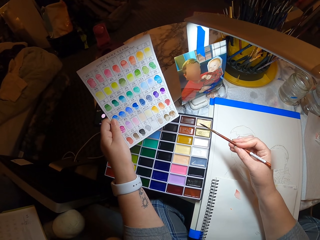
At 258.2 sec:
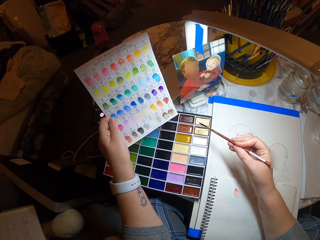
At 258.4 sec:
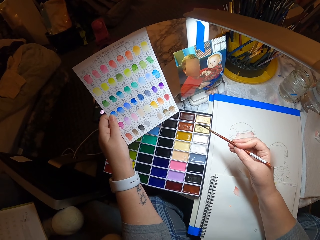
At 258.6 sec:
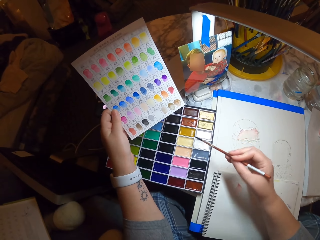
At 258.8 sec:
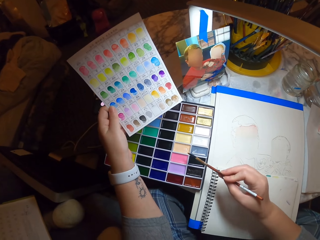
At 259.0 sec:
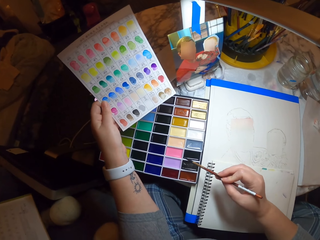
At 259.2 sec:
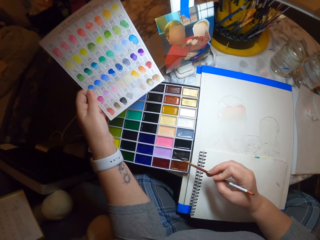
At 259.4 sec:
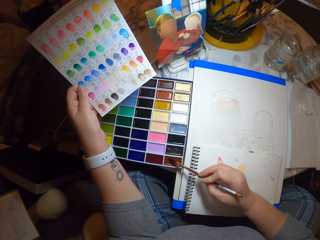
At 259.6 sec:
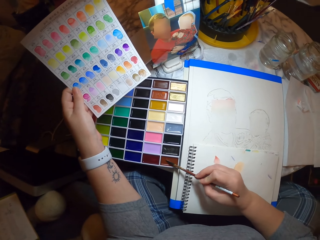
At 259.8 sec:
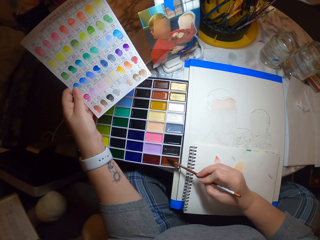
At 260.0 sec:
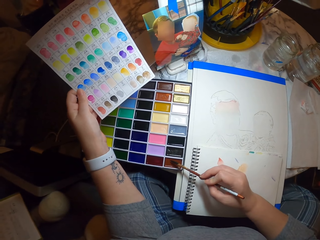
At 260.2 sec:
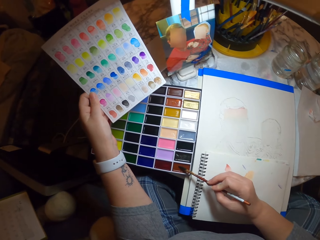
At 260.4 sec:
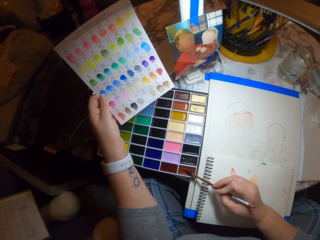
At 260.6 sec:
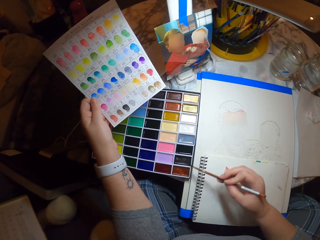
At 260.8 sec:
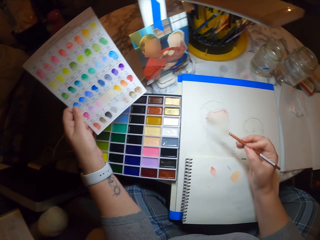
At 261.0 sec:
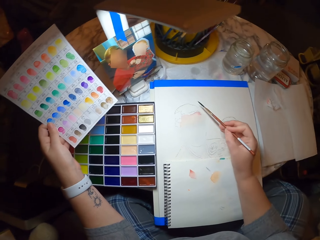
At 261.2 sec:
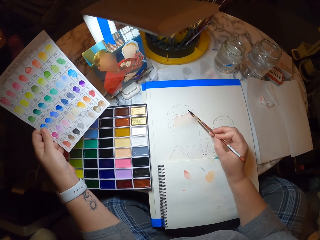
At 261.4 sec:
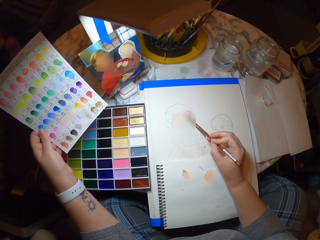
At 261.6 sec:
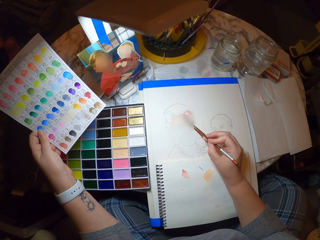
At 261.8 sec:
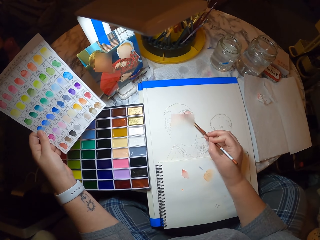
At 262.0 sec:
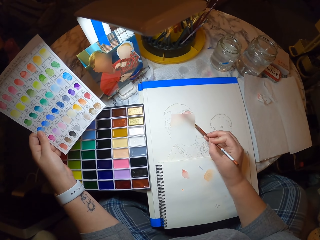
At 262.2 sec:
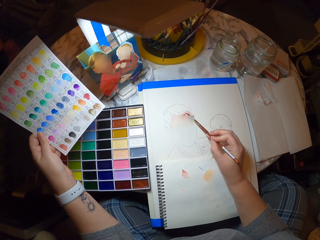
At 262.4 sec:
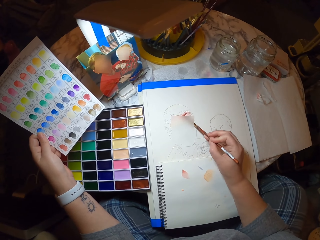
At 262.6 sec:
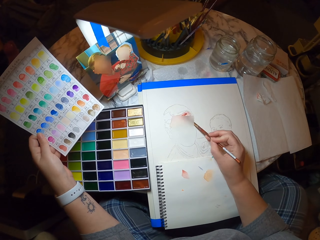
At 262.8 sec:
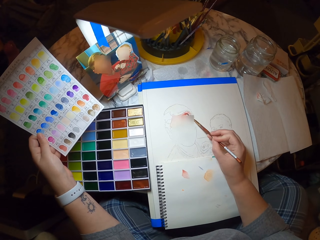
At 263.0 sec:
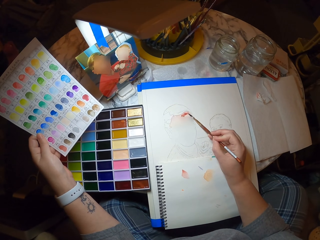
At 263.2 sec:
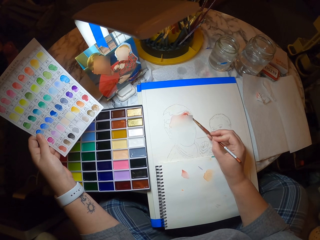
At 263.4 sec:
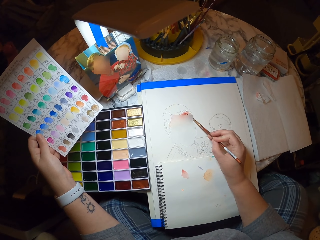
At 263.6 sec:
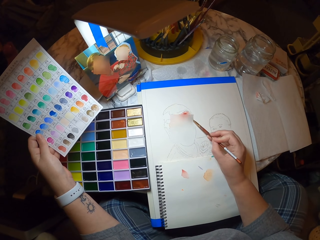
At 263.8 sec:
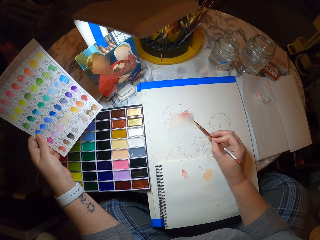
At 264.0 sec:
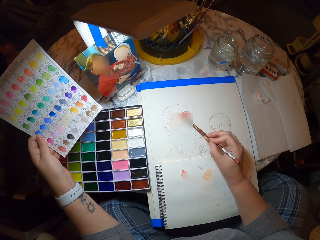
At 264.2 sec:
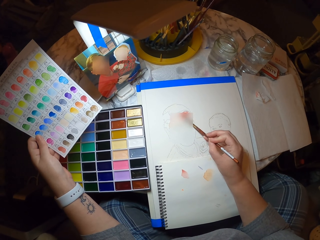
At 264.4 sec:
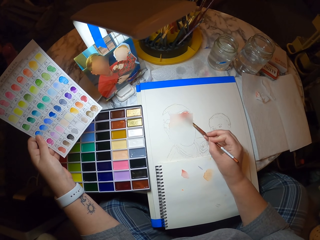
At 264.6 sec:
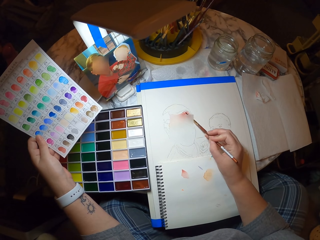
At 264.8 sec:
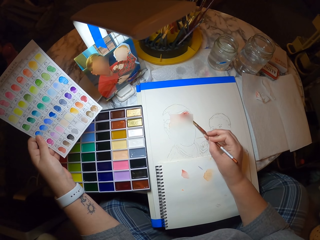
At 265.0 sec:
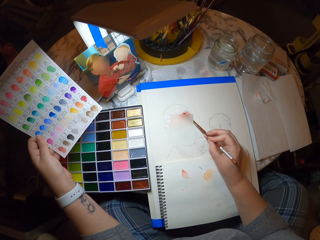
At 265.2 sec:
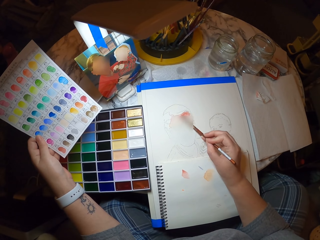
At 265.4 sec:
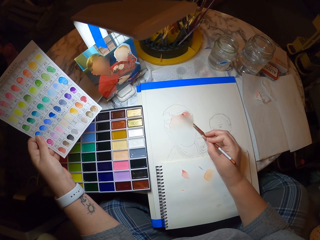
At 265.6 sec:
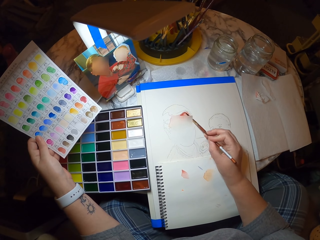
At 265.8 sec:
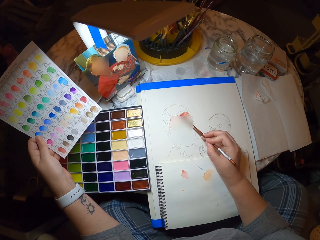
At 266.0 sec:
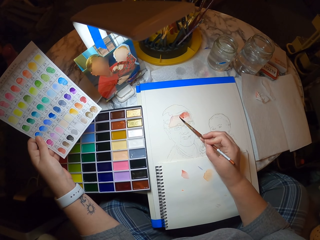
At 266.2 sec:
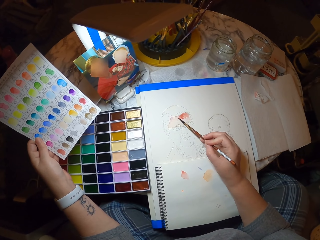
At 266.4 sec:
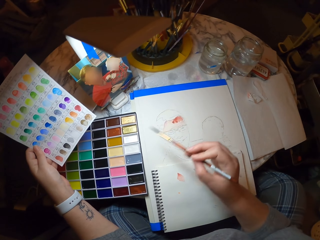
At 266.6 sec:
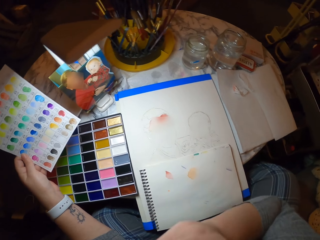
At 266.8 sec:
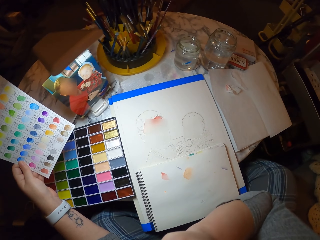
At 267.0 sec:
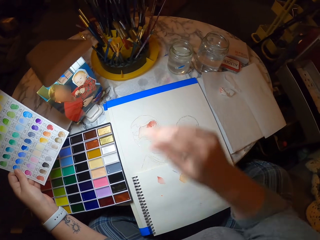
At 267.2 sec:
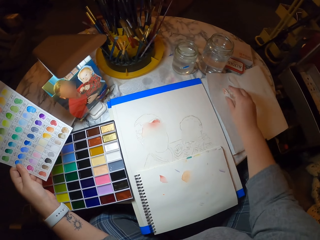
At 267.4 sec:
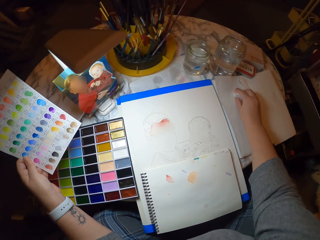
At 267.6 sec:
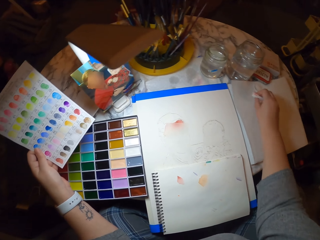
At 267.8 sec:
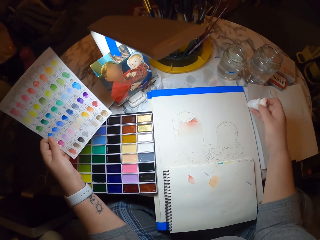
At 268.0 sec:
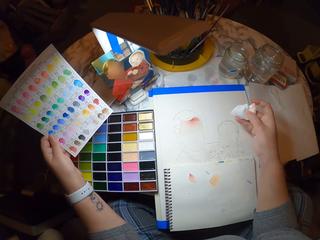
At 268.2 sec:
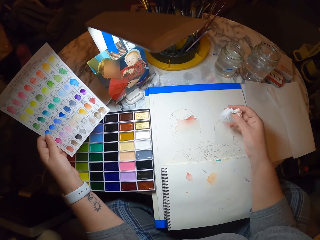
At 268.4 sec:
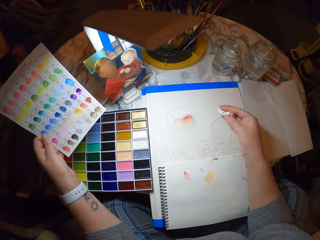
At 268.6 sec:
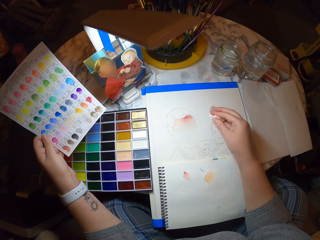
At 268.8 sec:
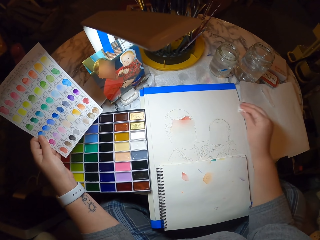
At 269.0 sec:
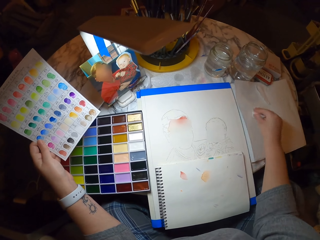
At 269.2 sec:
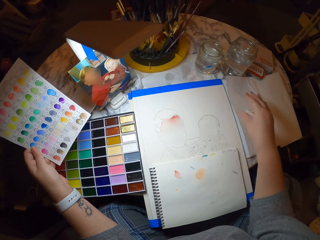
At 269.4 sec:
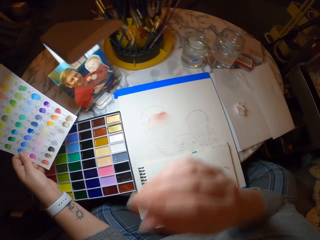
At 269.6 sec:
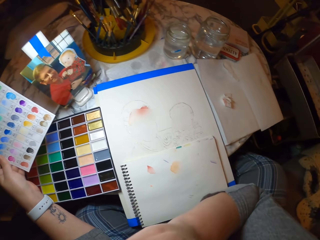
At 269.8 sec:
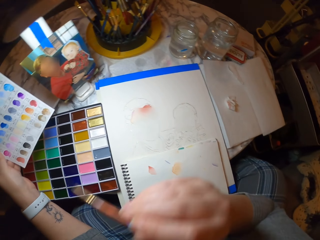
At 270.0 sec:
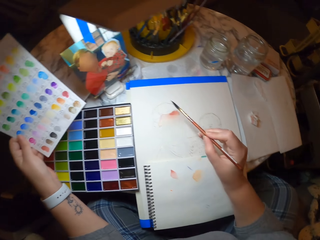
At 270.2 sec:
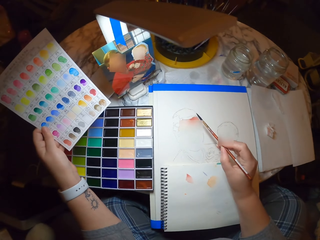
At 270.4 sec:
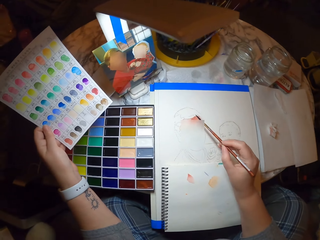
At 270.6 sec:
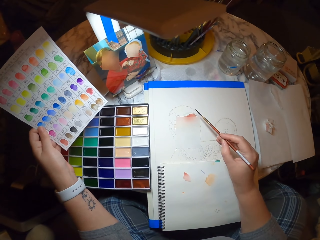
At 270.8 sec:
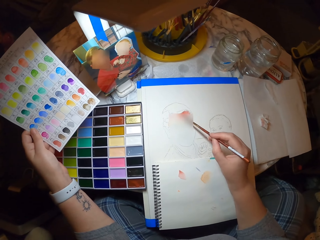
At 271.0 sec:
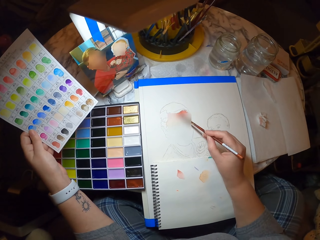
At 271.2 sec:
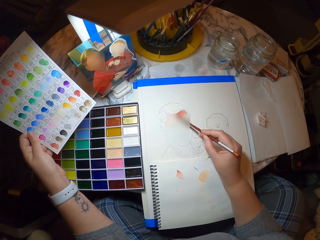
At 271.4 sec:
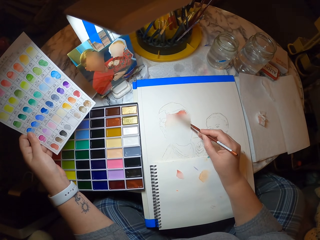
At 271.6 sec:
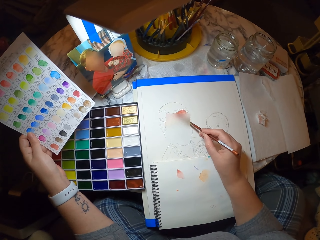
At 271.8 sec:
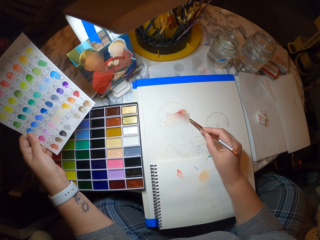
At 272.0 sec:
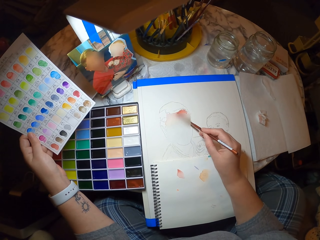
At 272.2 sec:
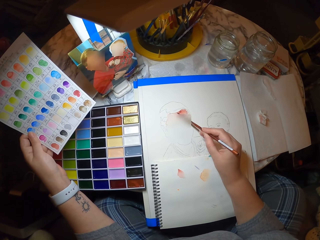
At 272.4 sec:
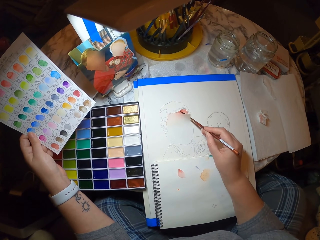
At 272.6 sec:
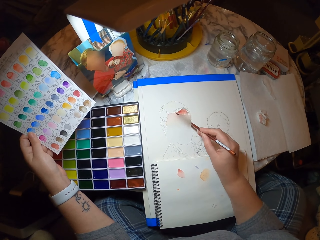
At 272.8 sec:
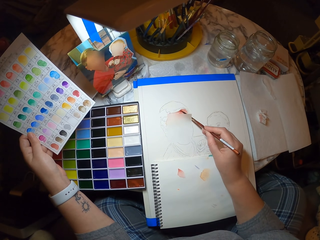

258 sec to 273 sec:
The camera wearer applies color on the paint brush. He paints on the book. He holds the paint brush with his mouth. He picks up a tissue from the table. He puts the tissue on the table. He takes the paint brush from his mouth. He paints on the book.

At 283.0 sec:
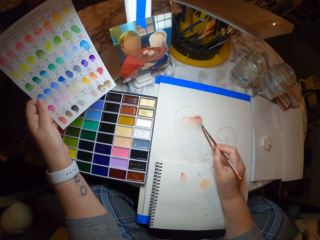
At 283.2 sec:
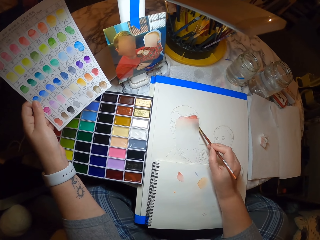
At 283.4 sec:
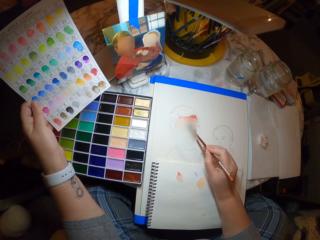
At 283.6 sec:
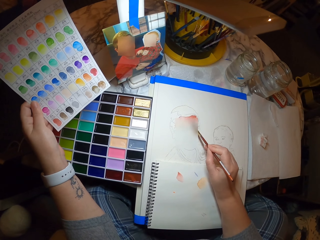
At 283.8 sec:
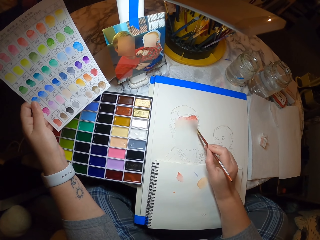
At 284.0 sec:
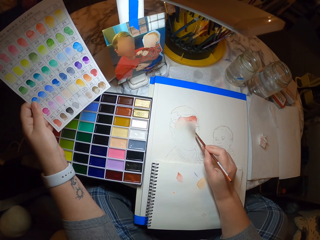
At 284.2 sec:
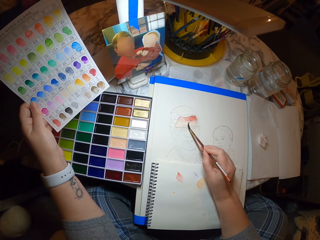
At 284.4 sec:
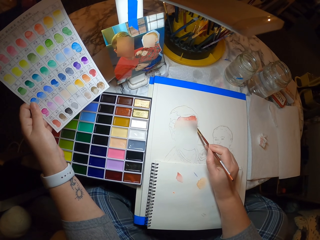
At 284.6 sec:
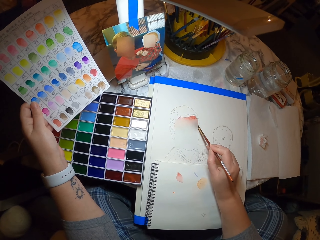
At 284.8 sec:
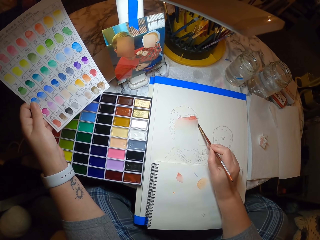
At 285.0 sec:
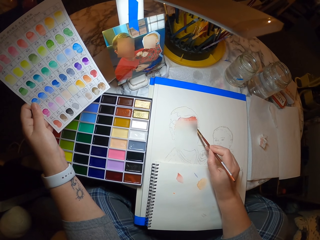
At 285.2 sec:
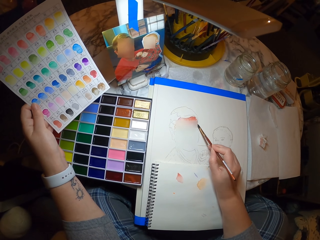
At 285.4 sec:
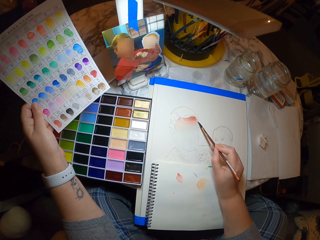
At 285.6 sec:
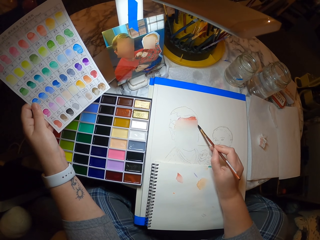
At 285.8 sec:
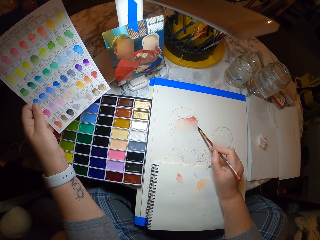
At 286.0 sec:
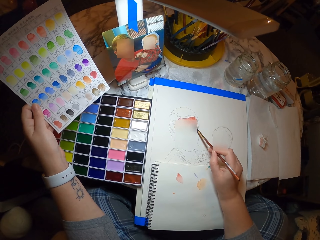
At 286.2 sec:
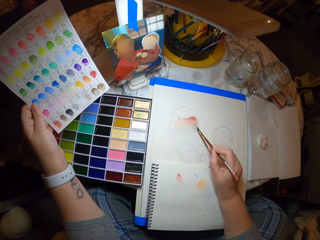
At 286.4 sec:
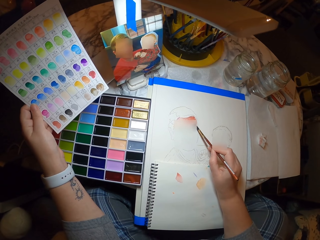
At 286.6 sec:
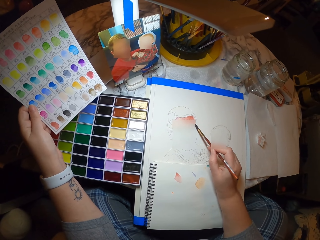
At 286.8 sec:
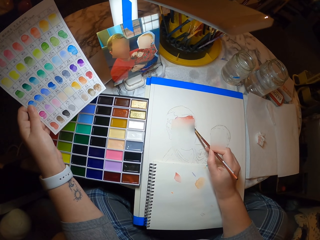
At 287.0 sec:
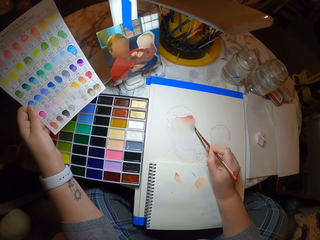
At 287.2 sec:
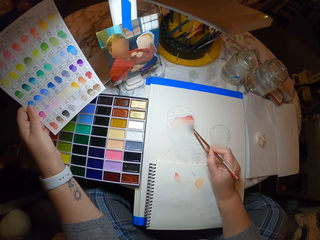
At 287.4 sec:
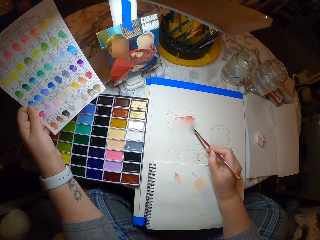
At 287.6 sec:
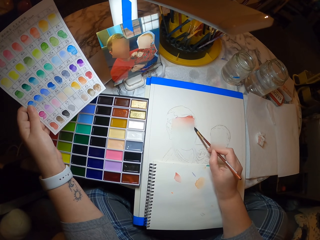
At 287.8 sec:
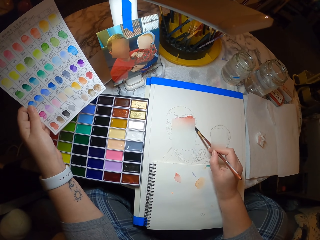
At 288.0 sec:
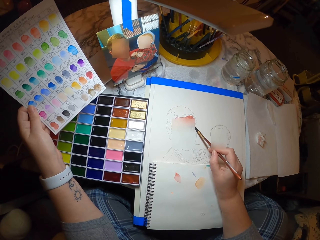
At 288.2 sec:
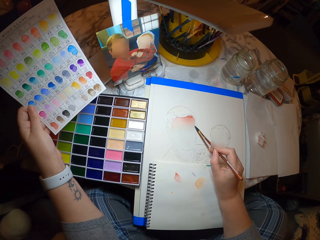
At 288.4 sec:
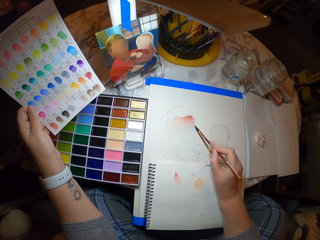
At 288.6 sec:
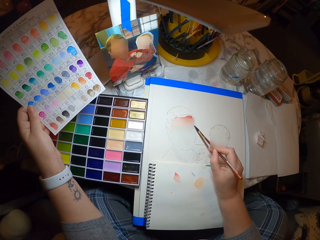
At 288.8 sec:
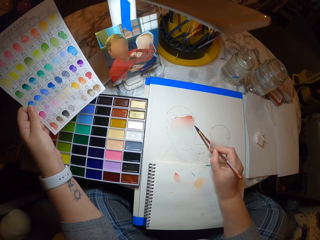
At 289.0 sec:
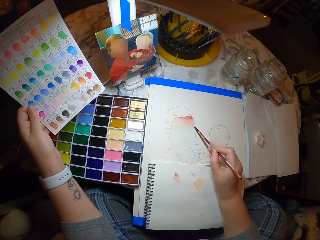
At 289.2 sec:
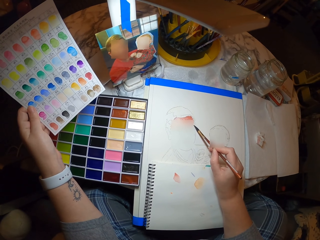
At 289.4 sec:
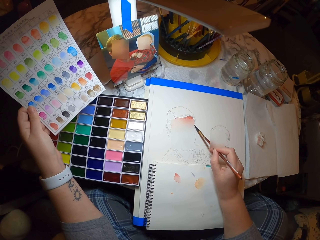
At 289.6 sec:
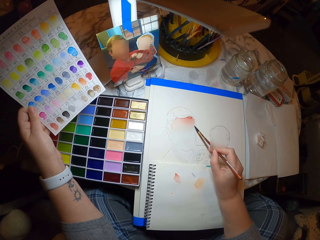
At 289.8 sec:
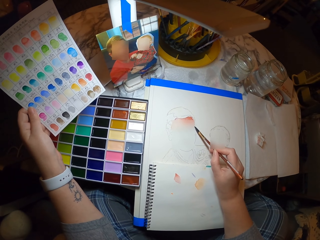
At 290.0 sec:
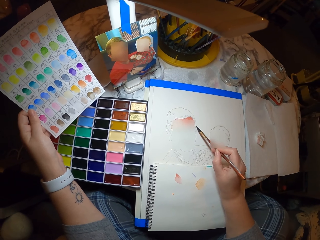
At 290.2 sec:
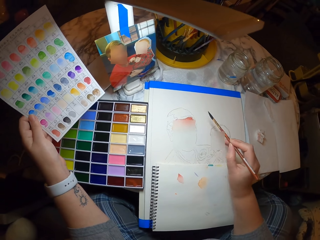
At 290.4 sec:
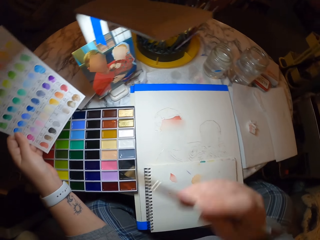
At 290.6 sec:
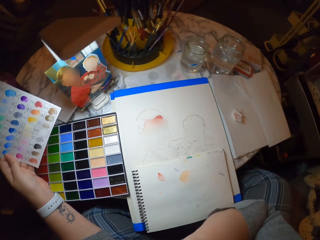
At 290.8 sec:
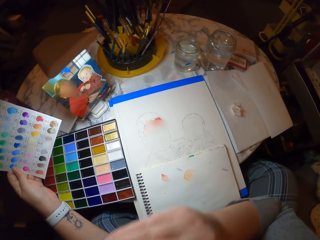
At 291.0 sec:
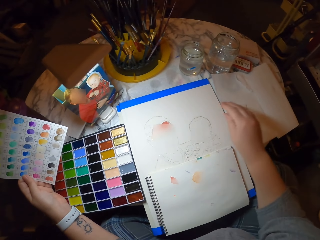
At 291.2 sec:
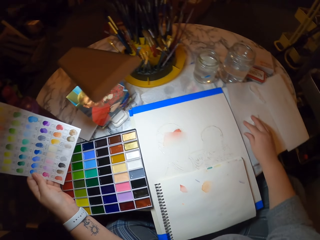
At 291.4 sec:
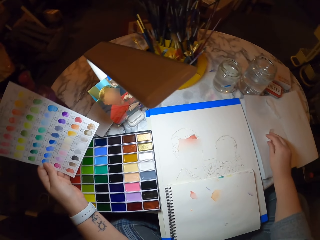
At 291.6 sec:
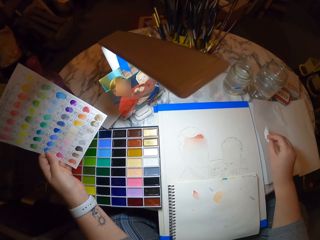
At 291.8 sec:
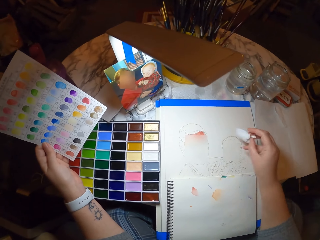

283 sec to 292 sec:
The camera wearer puts the brush on the mouth. They grab tissue paper. They hold color code paper.
